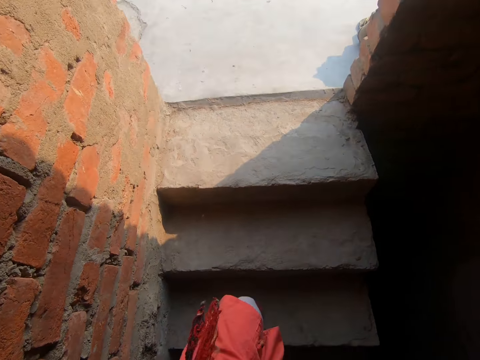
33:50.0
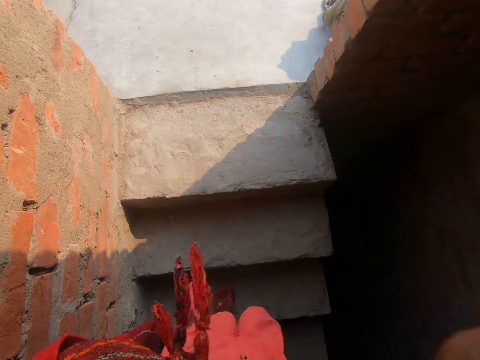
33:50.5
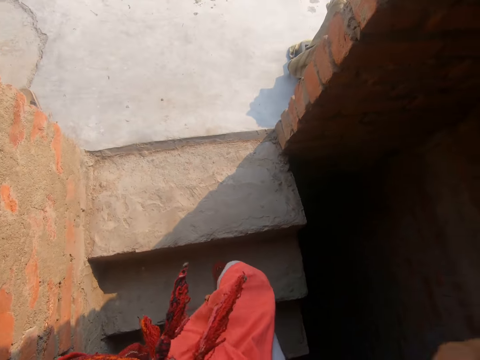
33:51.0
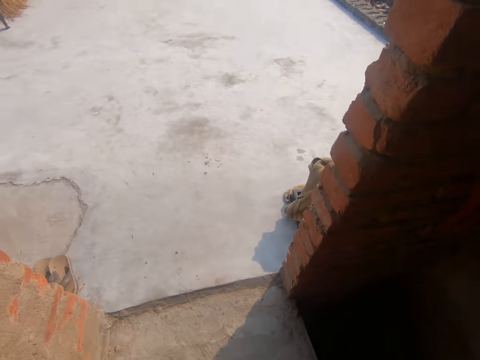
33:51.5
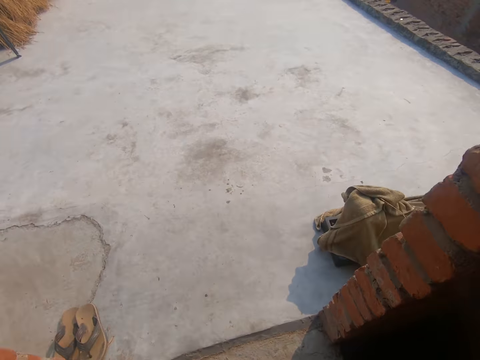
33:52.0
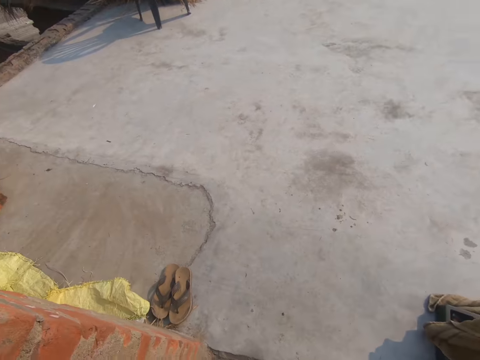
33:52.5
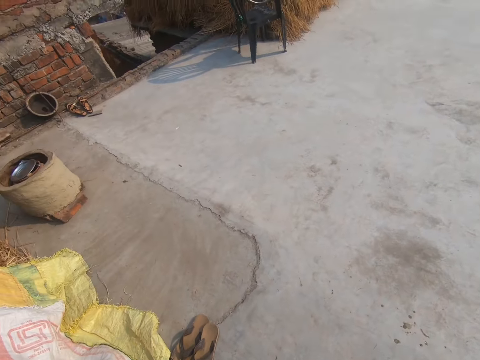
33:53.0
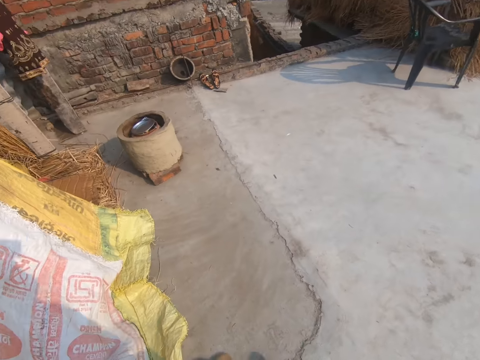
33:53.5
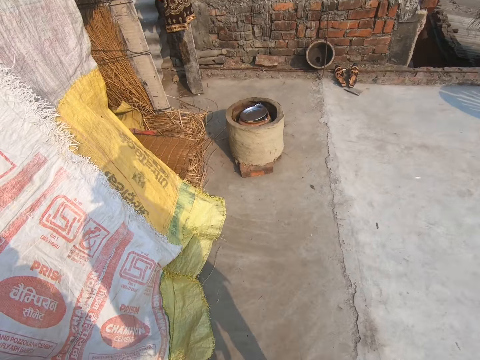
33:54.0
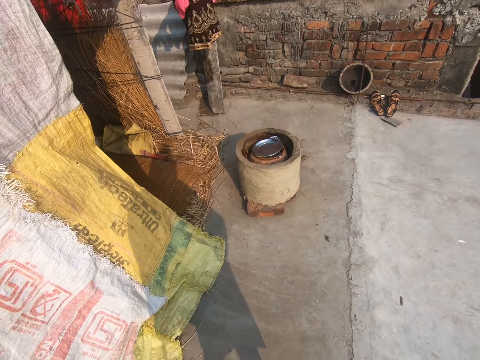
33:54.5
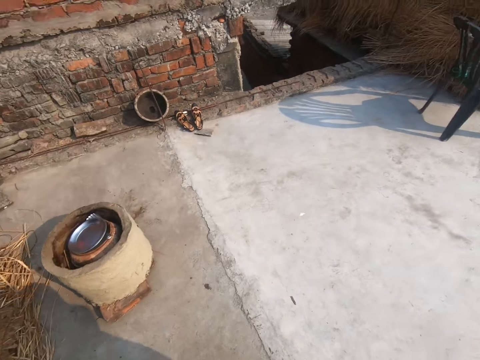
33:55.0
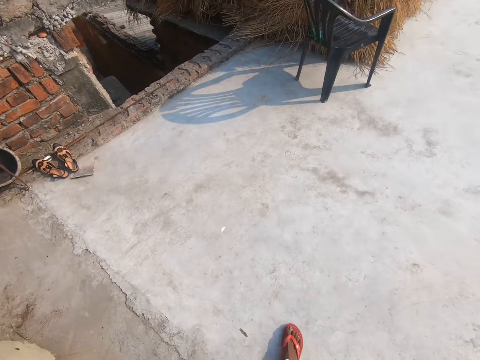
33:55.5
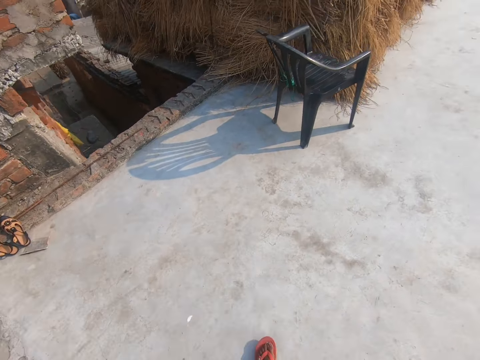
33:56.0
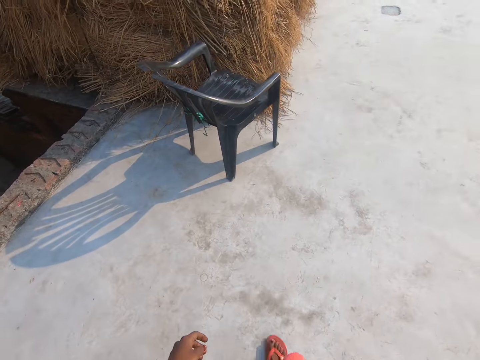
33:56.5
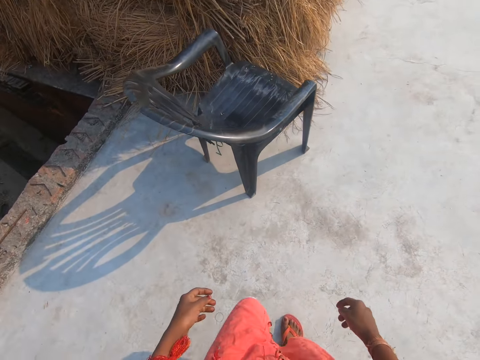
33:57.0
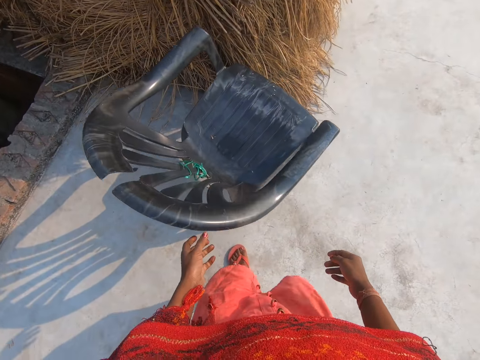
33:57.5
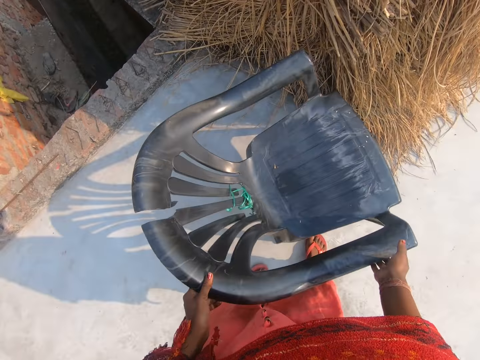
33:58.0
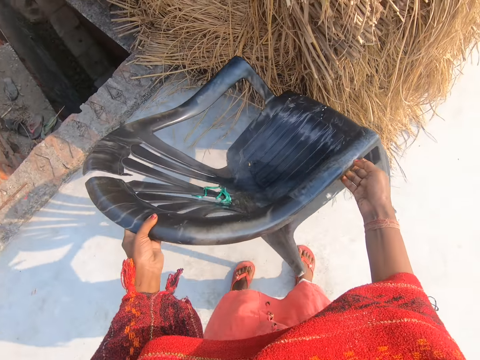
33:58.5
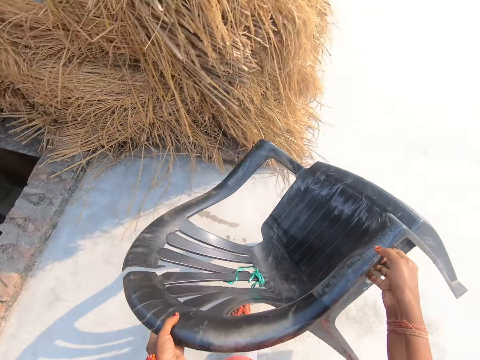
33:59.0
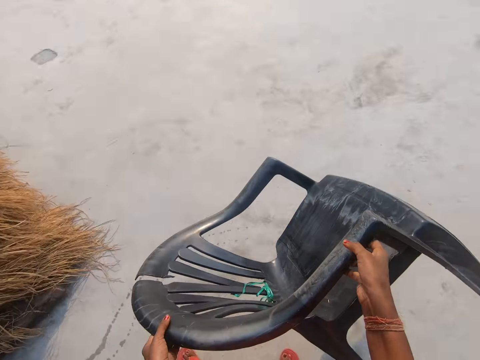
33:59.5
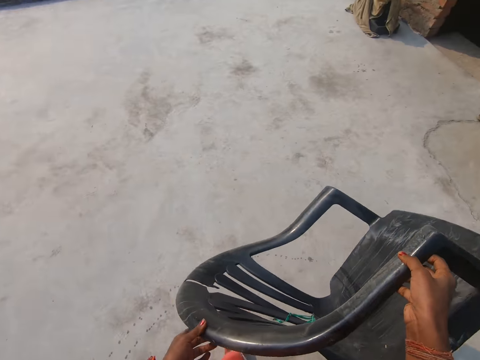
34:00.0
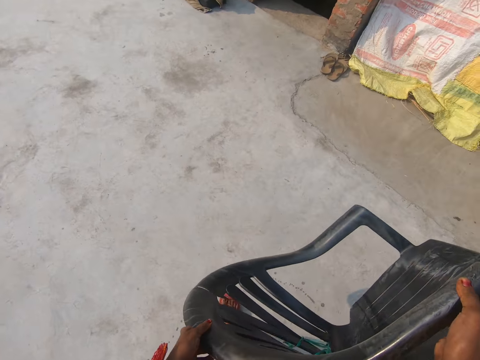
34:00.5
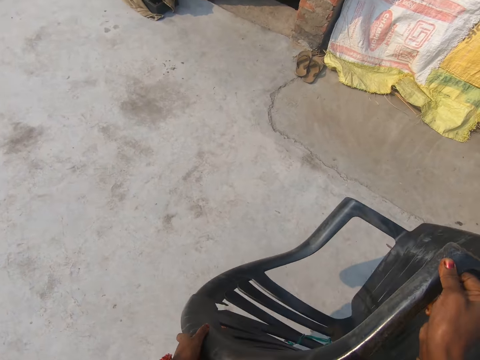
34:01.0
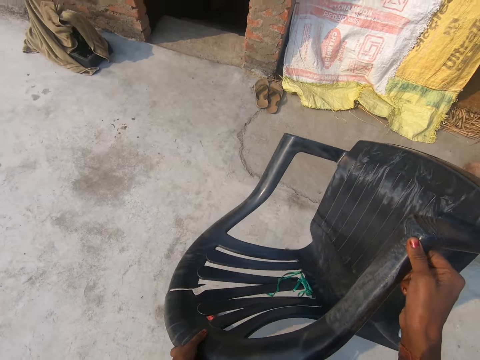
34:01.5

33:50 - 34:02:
The camera wearer walks towards a plastic chair. They walk towards the chair. They turn around. They carry the chair with both hands. They walk towards stairs.

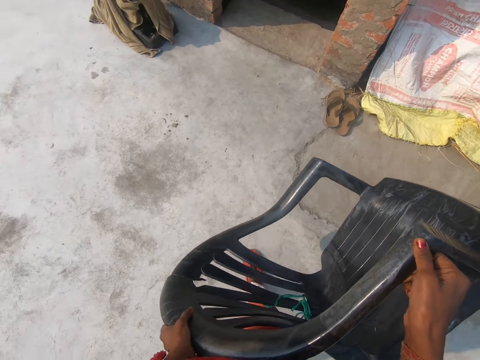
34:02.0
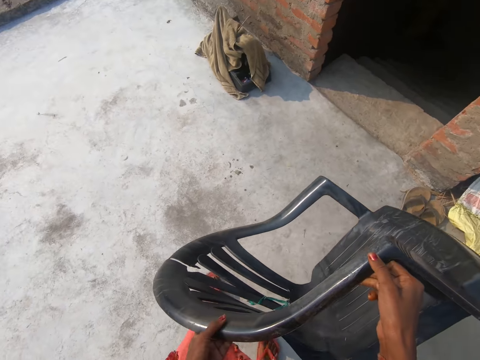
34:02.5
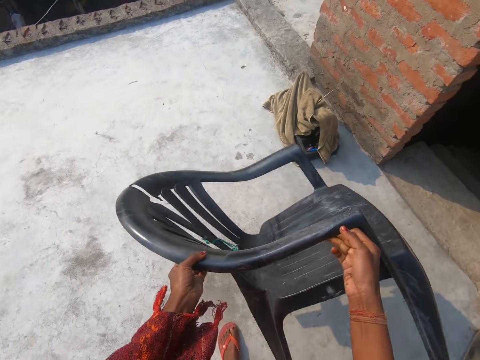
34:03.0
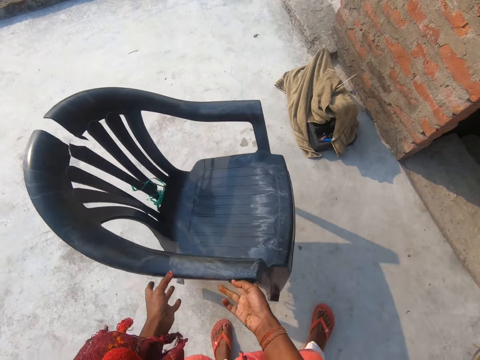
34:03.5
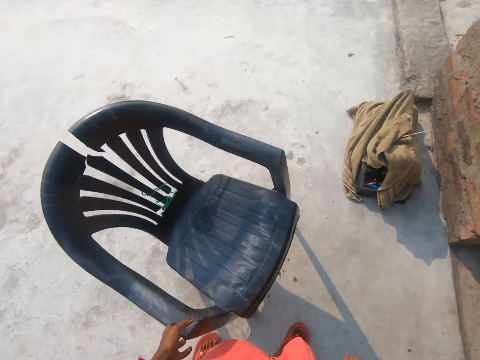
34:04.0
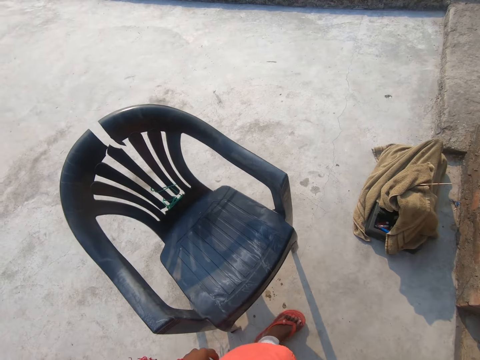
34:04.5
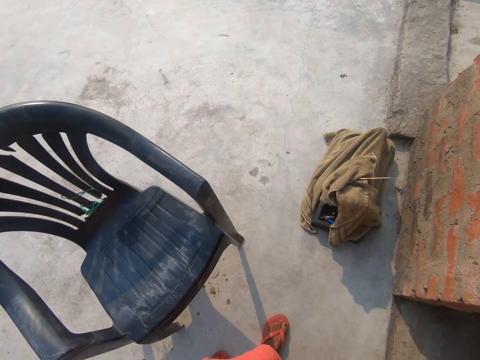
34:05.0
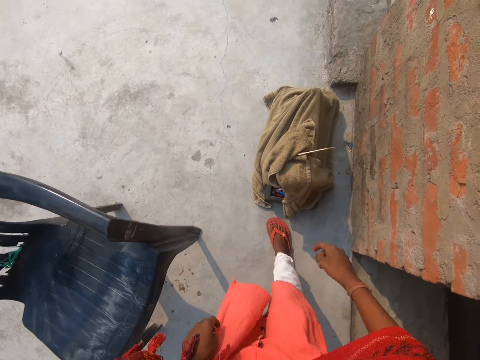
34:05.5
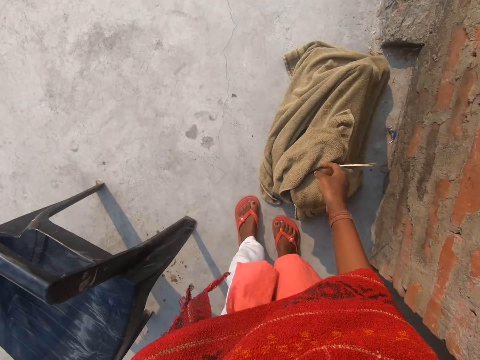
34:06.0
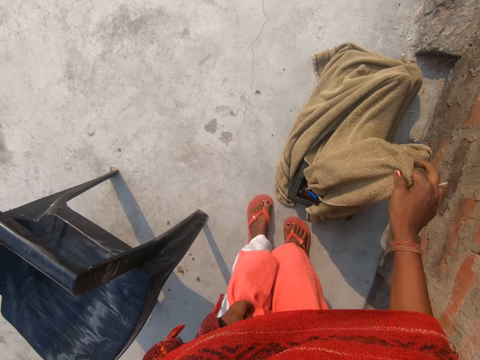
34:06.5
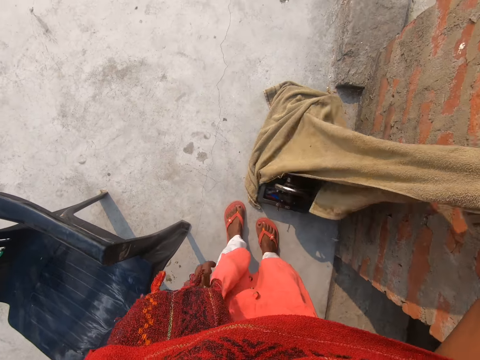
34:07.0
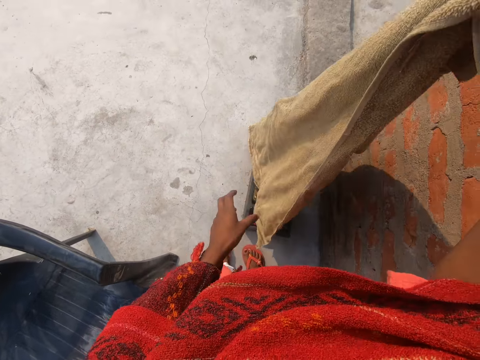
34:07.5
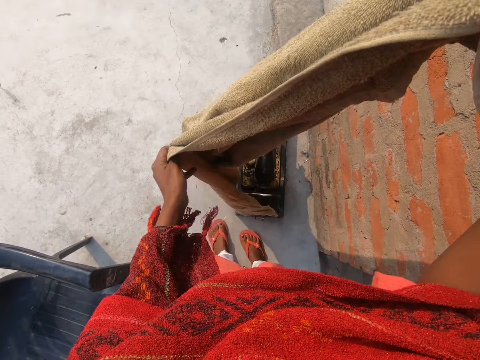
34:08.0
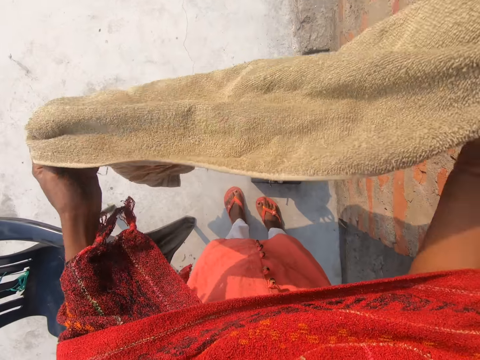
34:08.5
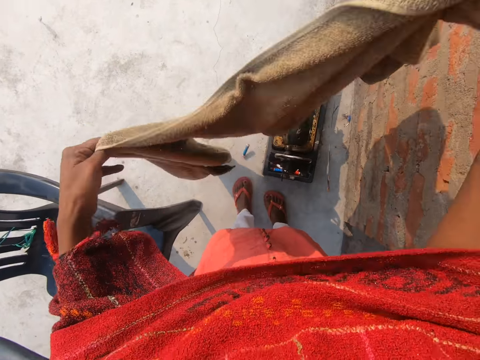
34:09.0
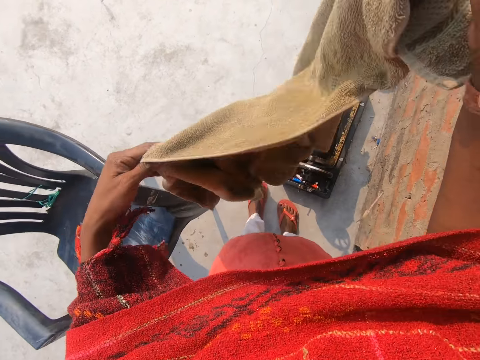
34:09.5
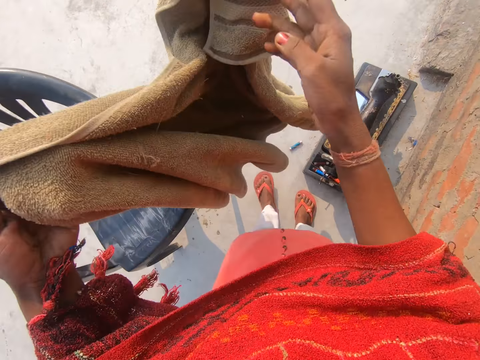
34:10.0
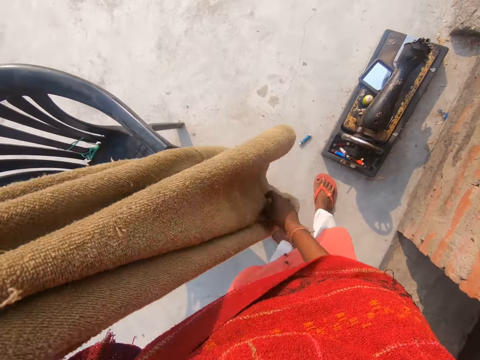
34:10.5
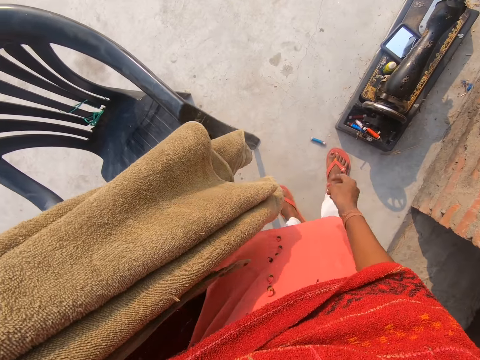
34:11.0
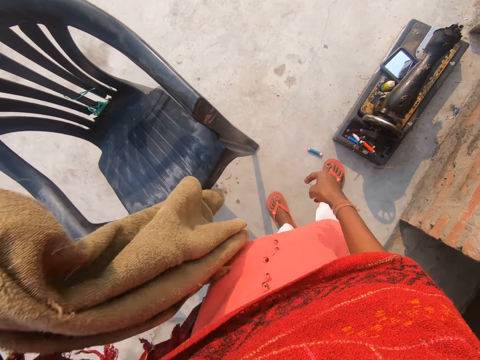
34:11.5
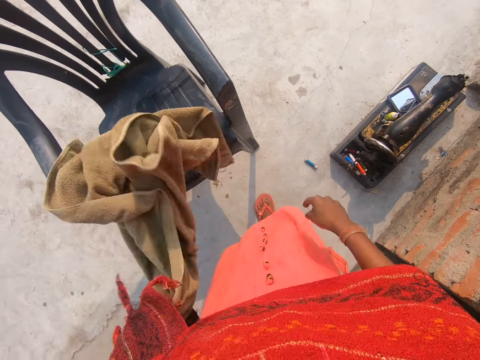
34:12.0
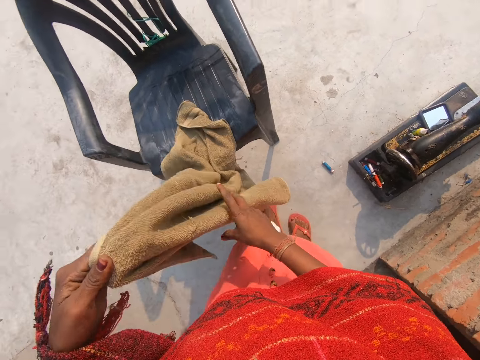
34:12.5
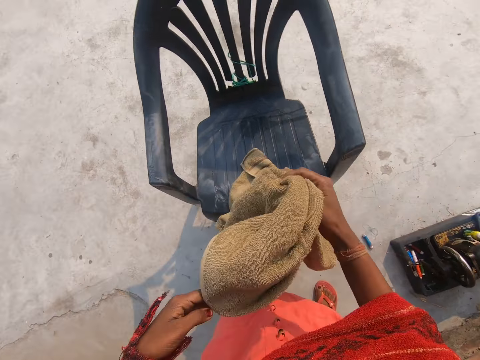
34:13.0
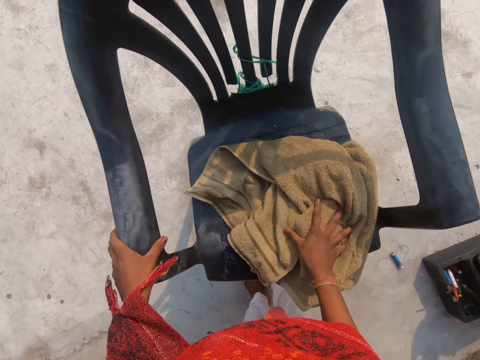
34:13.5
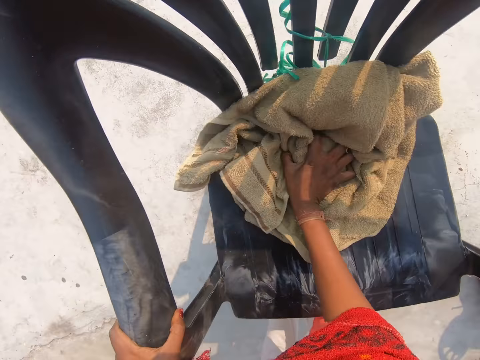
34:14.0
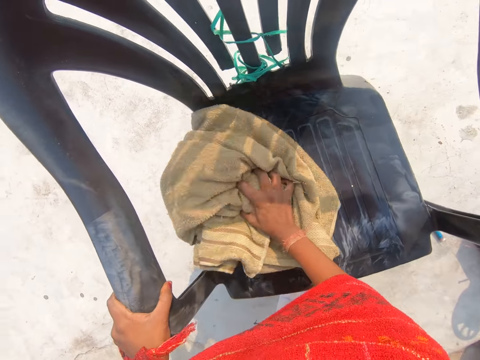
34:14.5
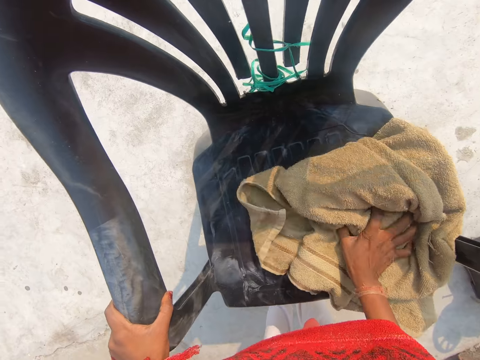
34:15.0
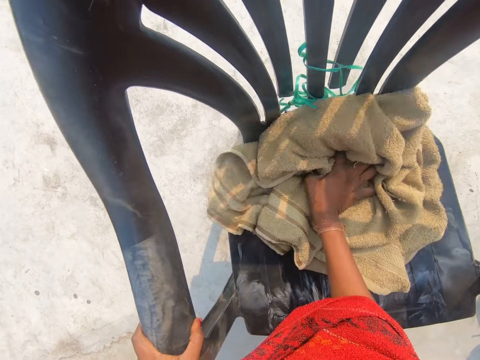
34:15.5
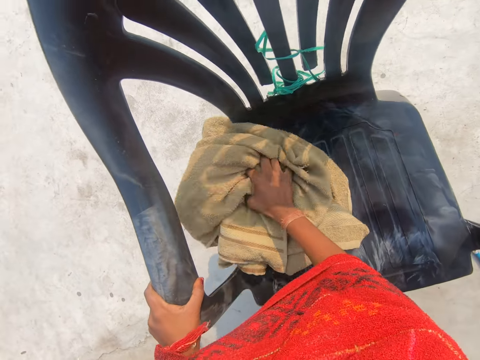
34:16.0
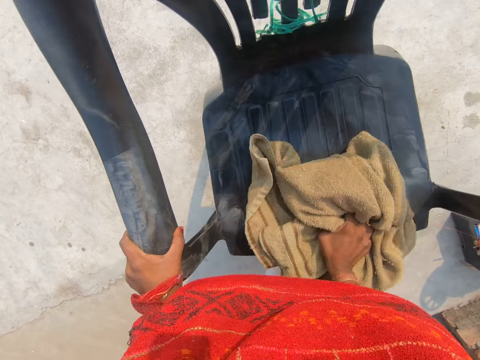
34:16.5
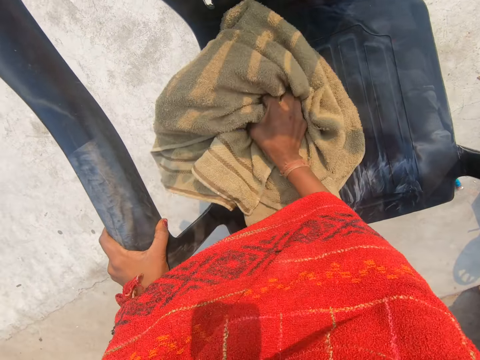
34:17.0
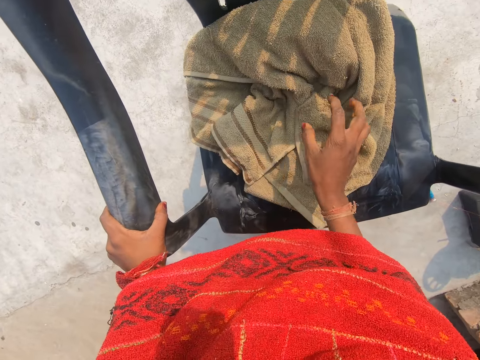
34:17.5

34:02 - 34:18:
The camera wearer drops the plastic chair on the ground with both hands. She picks up a towel from the ground with her right hand. She opens up the towel with both hands. She shakes the towel with both hands. She holds the chair handle with her left hand. She cleans the chair with the towel in her right hand.
